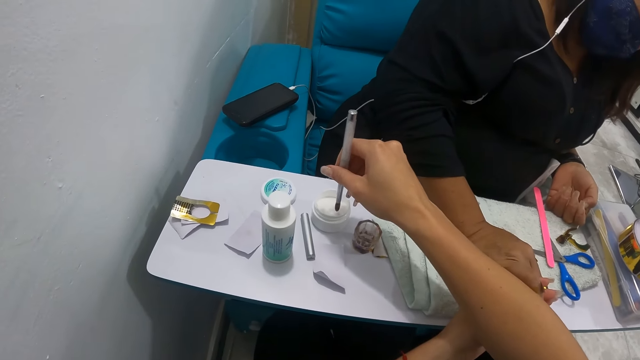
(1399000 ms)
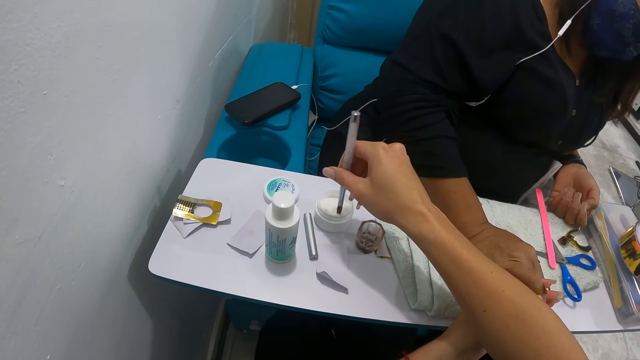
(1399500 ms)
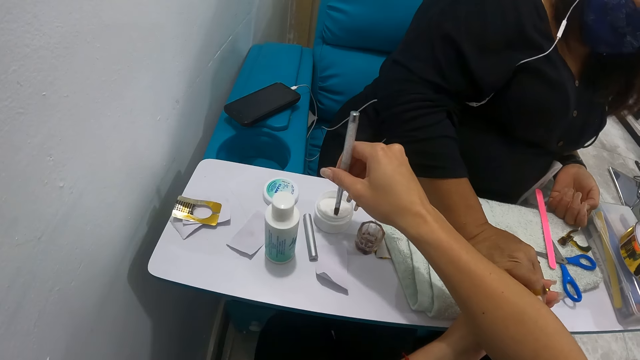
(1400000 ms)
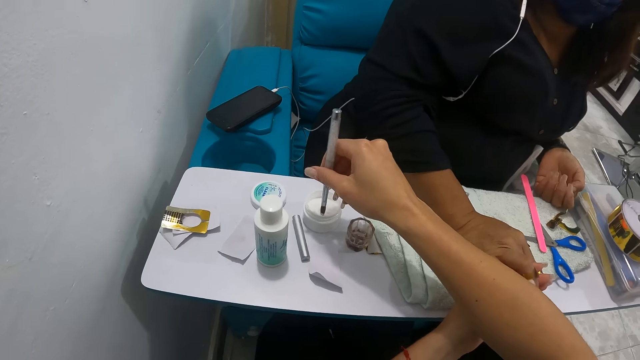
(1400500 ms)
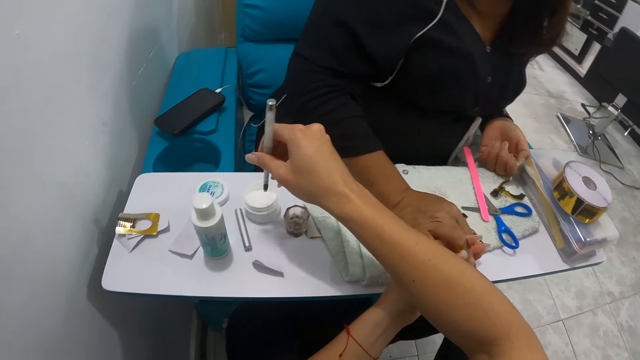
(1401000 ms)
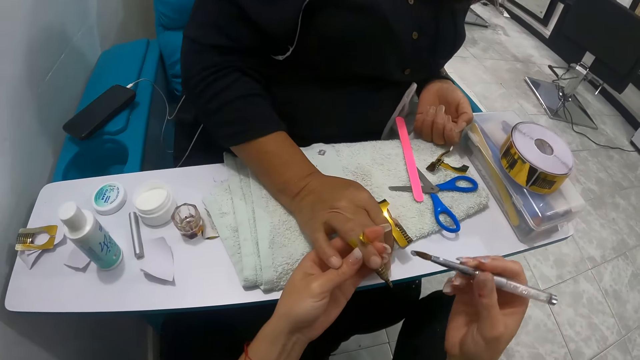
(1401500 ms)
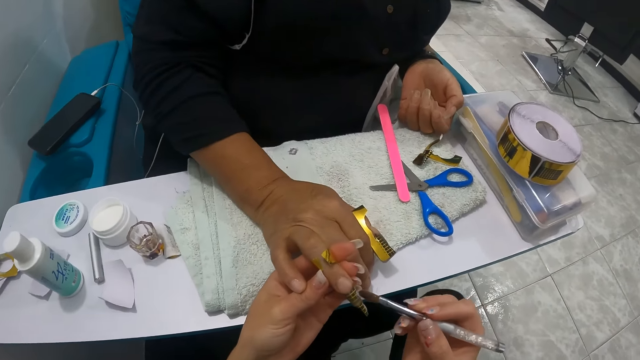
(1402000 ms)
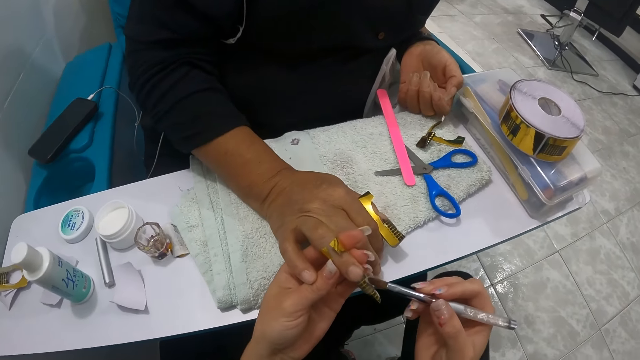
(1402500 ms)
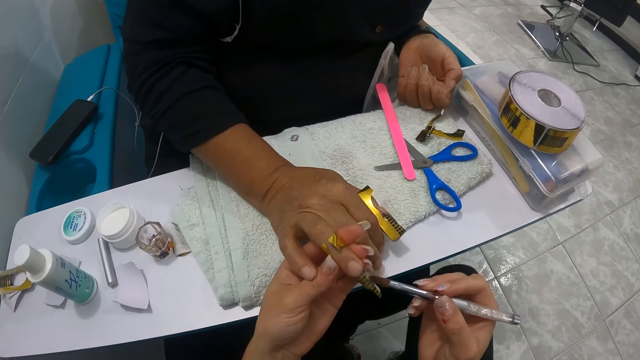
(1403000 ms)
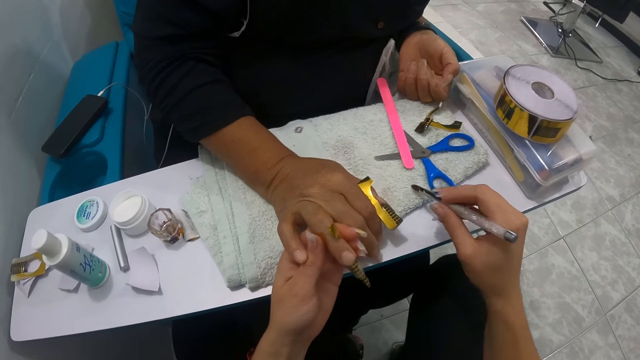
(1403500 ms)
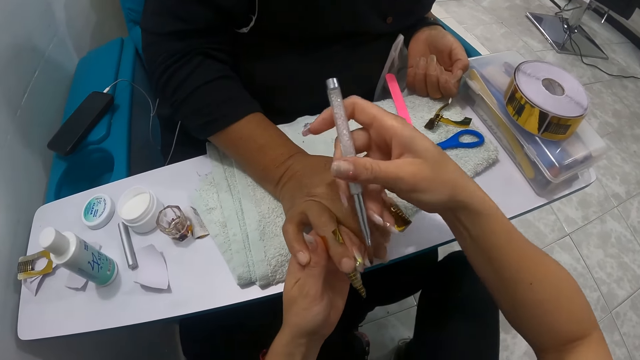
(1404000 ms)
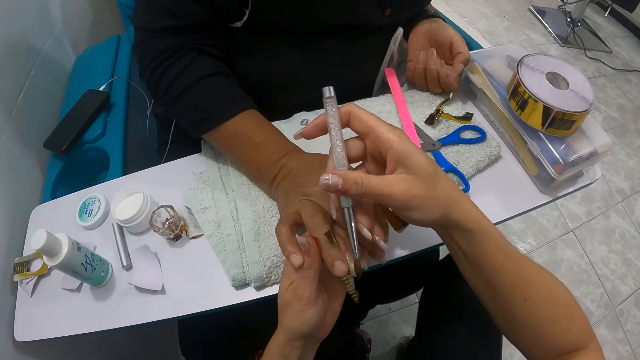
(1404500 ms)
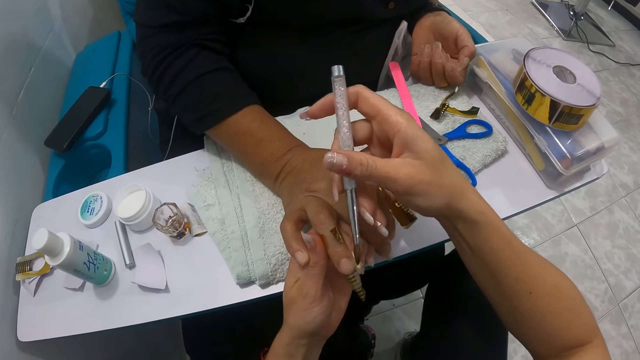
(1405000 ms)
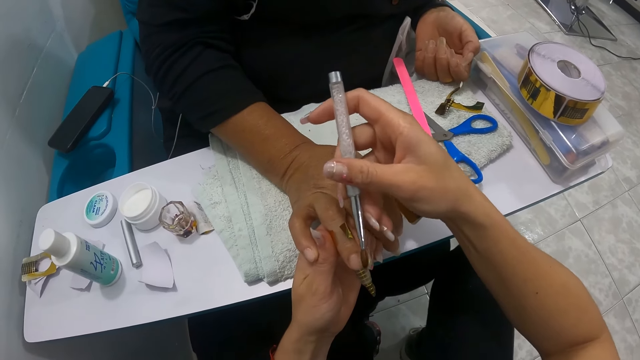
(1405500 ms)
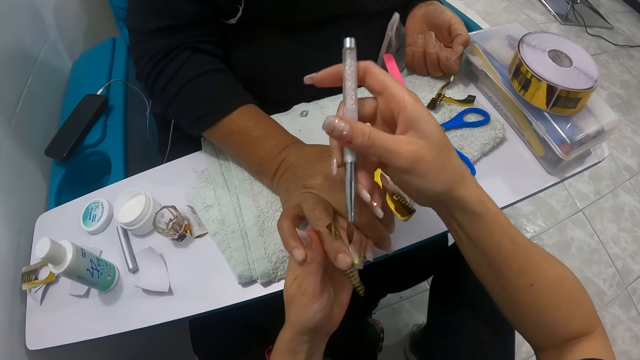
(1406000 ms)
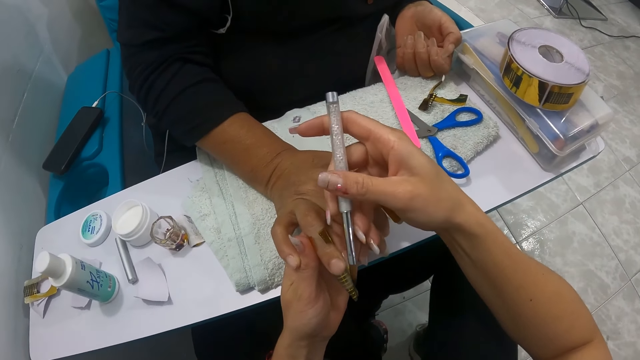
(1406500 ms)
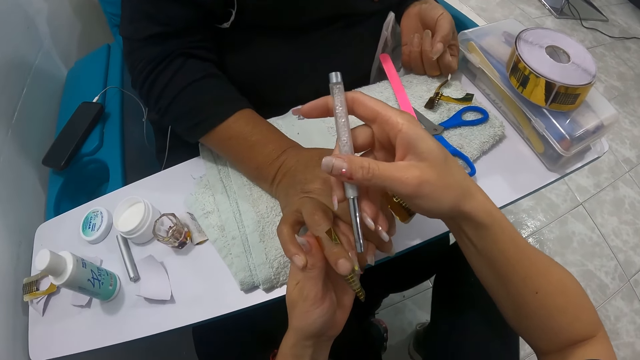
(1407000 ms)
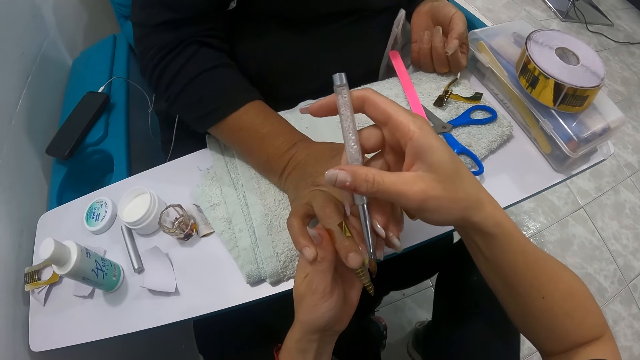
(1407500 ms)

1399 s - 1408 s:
The camera wearer touches some nail cream in the container on the pedicure chair table with the acrylic brush in her right hand. She applies the nail cream on the woman's right fingernail with the acrylic nail brush in her right hand. She dabs the acrylic brush on the napkin on the pedicure chair table with her right hand. She applies the nail cream on the woman's right fingernail with the acrylic nail brush in her right hand.

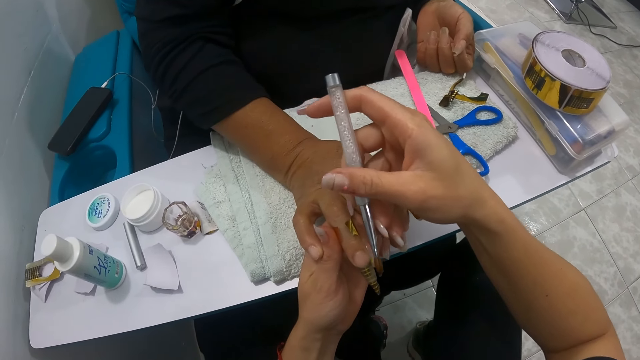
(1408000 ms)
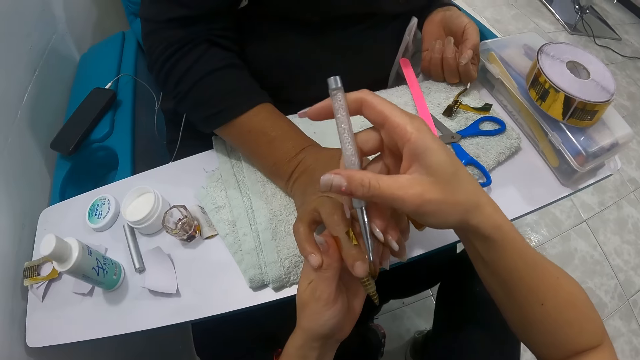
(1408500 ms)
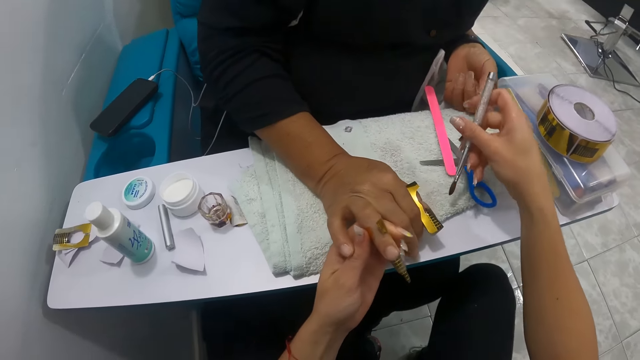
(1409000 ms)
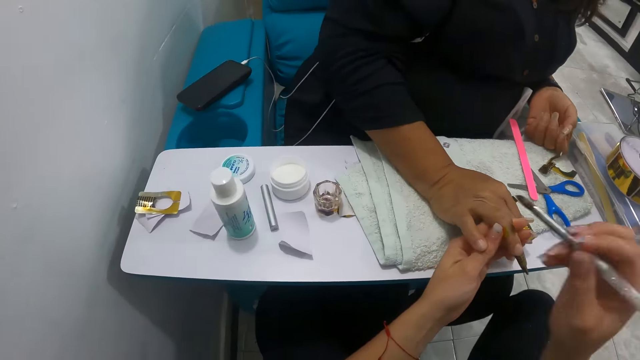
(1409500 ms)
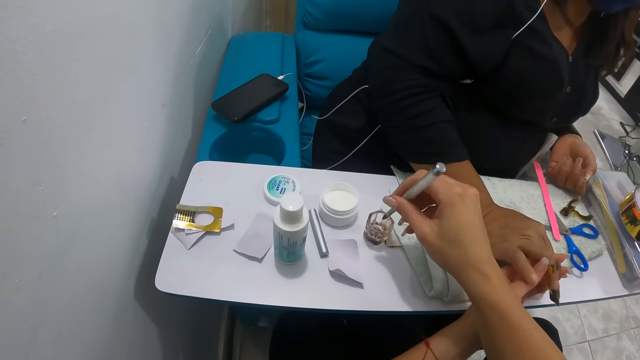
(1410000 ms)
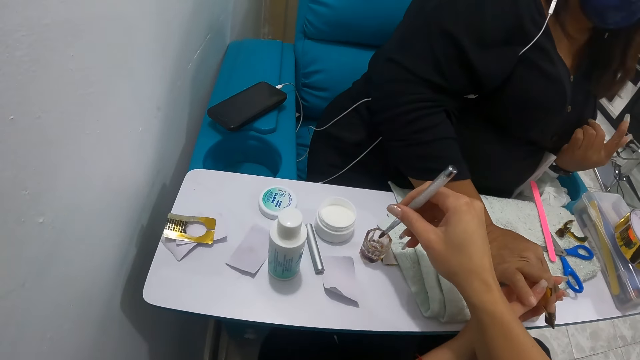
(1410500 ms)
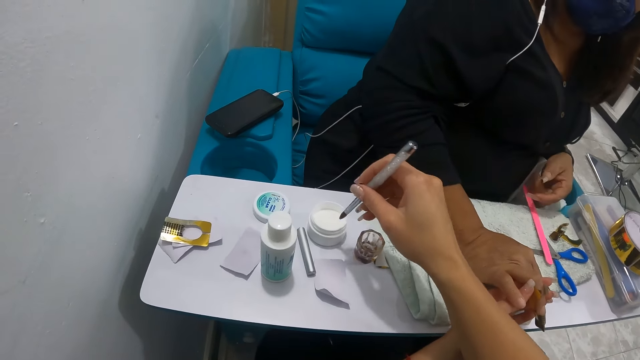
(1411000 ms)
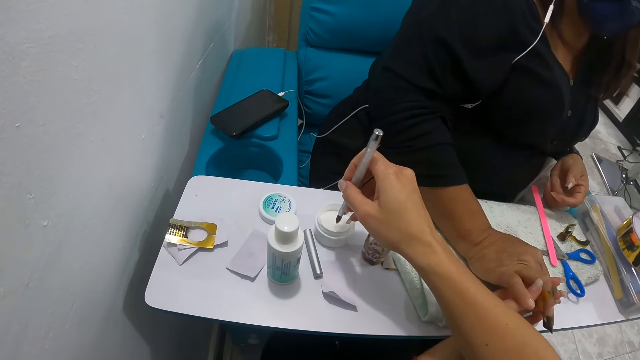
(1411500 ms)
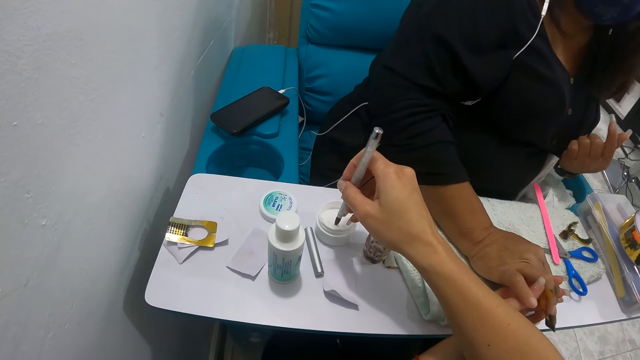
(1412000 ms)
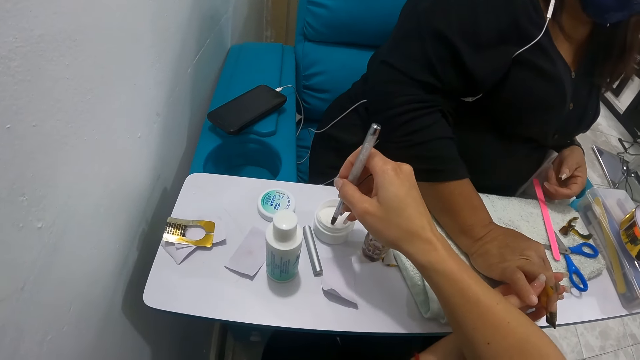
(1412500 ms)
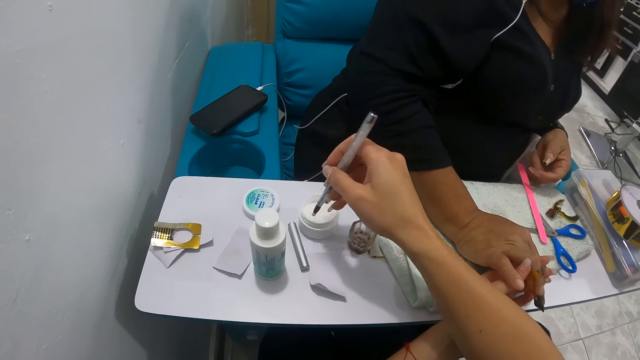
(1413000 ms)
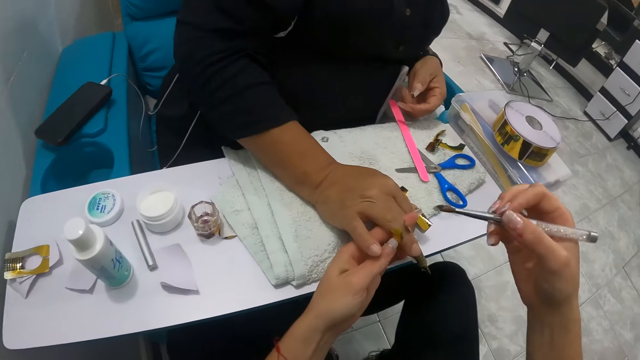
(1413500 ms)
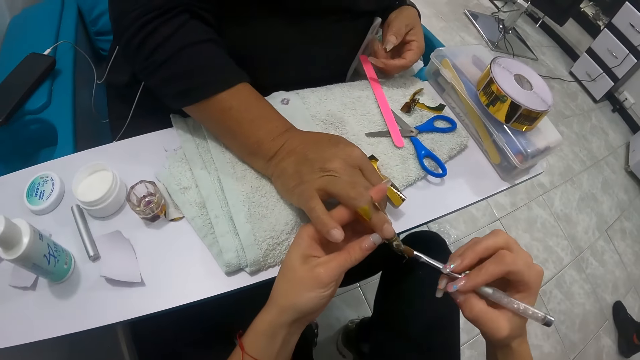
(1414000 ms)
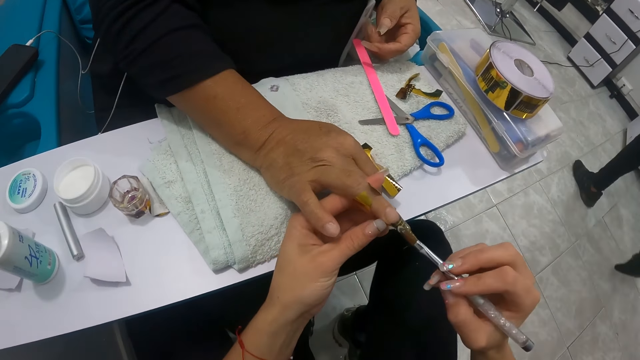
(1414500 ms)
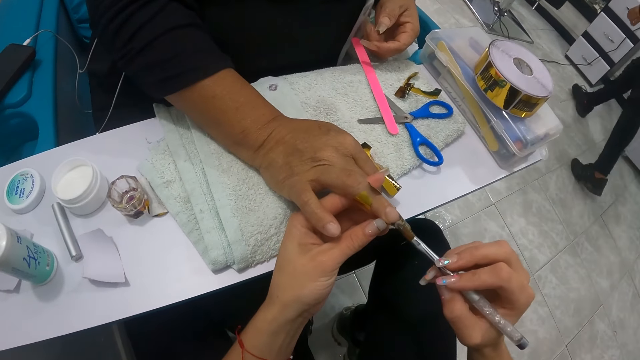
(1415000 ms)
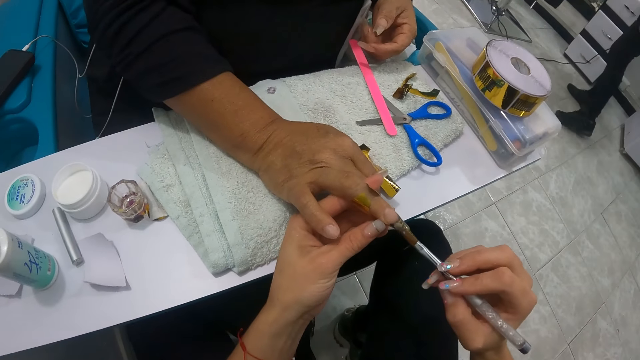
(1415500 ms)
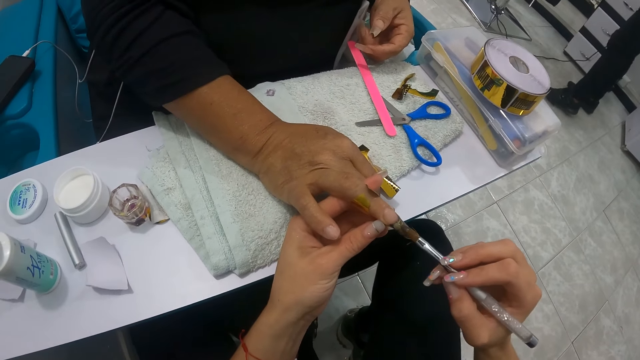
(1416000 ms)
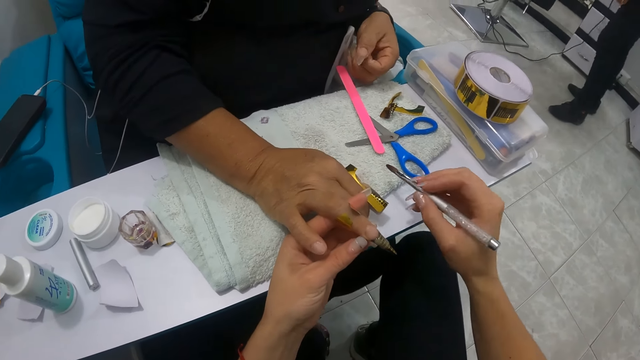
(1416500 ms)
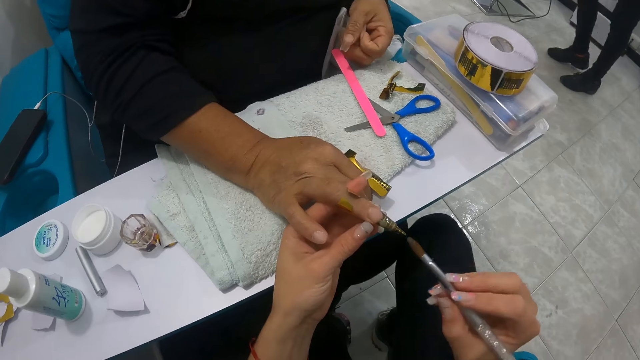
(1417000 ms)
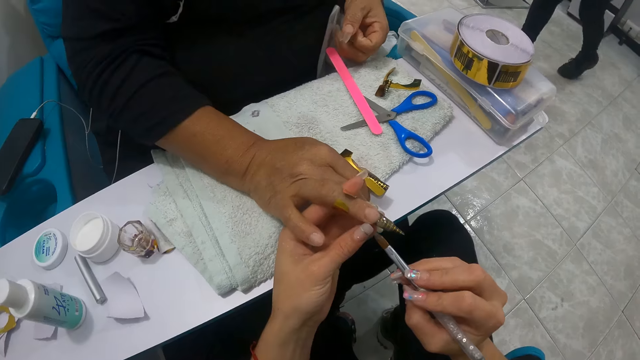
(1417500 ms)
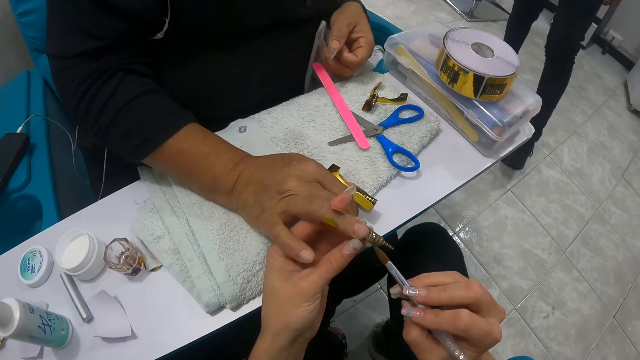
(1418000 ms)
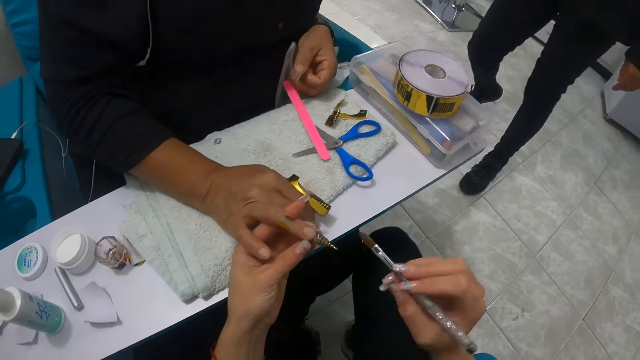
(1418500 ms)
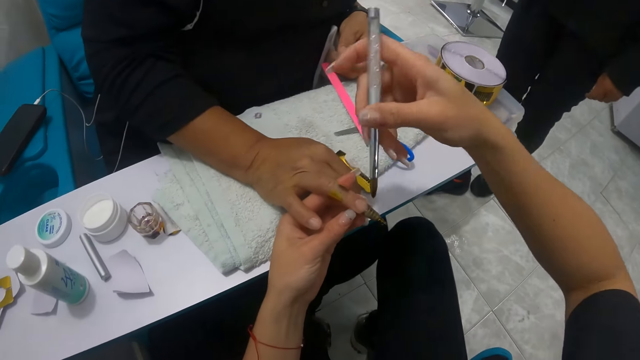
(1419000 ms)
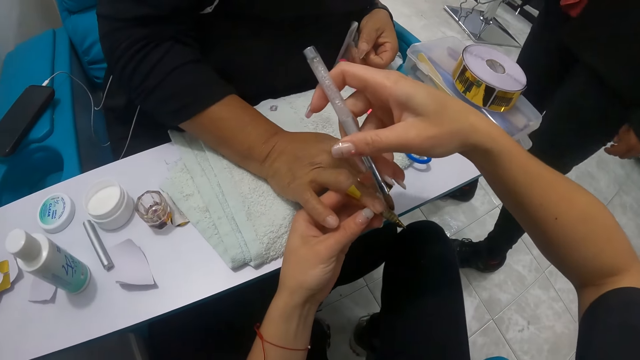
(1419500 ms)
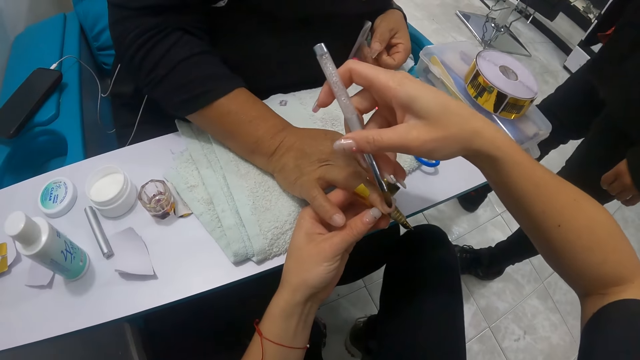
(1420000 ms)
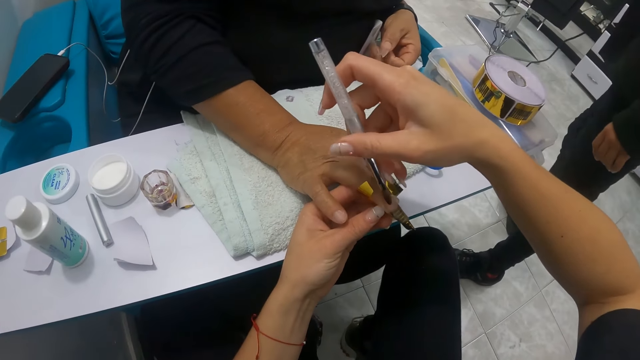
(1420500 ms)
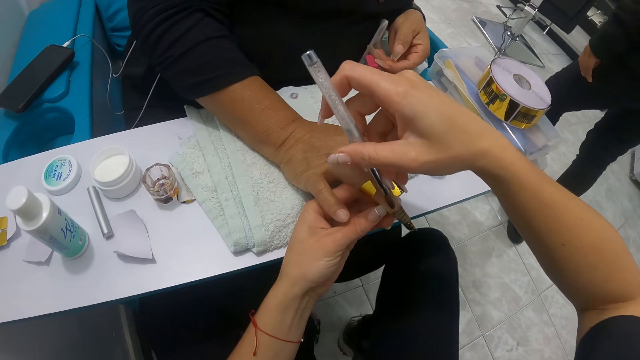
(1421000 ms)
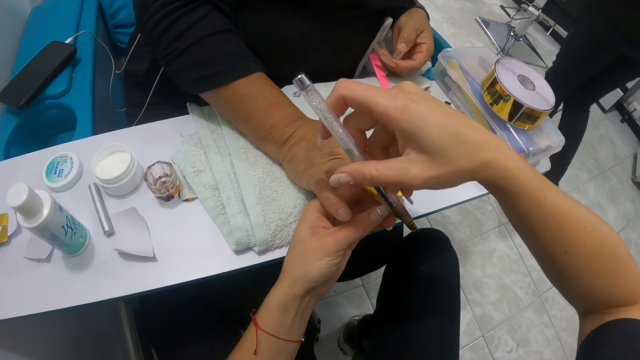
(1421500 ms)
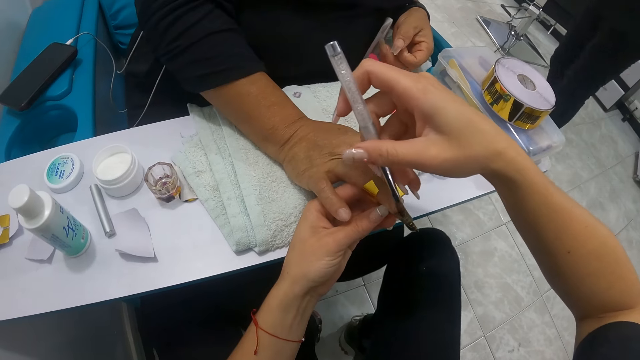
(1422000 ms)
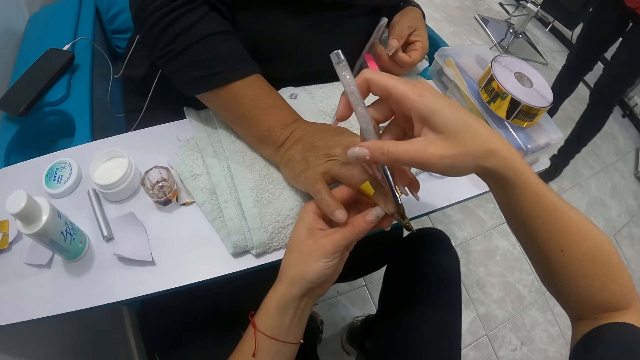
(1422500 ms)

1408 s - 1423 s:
The camera wearer dabs the acrylic brush on the napkin on the pedicure chair table with her right hand. She deepens the acrylic brush in her right hand into the glass container of water on the pedicure chair table. She touches some nail cream in the container on the pedicure chair table with the acrylic brush in her right hand. She applies the nail cream on the woman's right fingernail with the acrylic nail brush in her right hand. She dabs the acrylic brush on the napkin on the pedicure chair table with her right hand. She applies the nail cream on the woman's right fingernail with the acrylic nail brush in her right hand.
